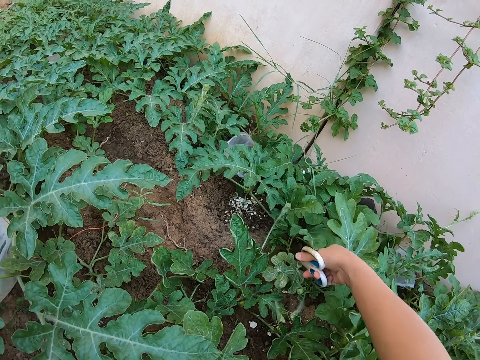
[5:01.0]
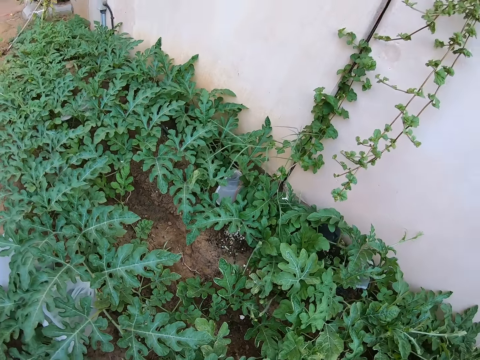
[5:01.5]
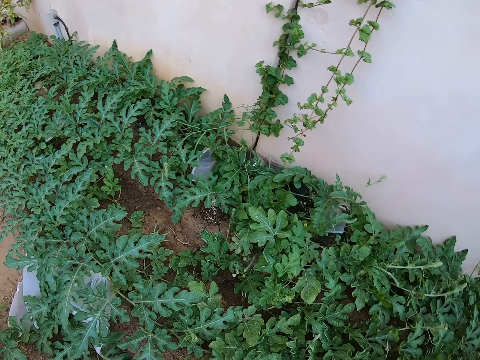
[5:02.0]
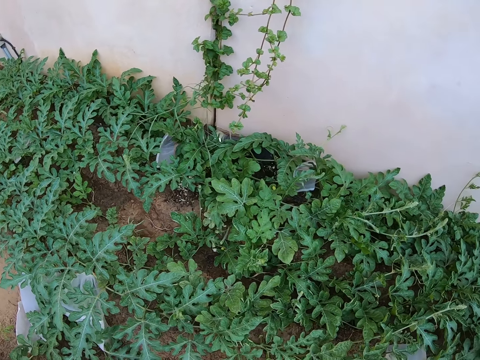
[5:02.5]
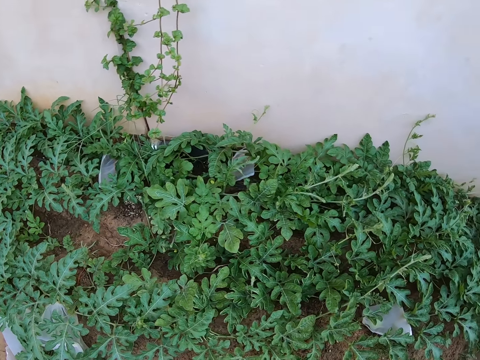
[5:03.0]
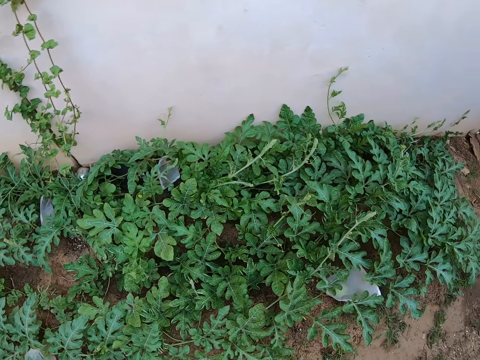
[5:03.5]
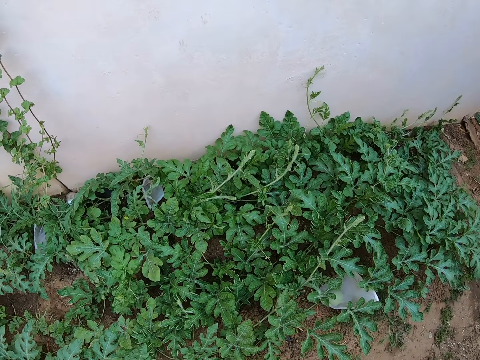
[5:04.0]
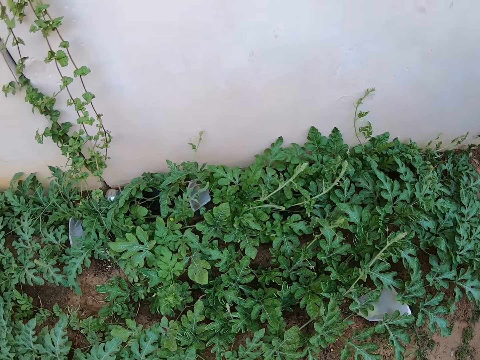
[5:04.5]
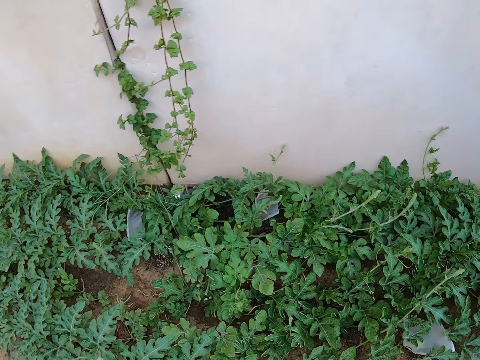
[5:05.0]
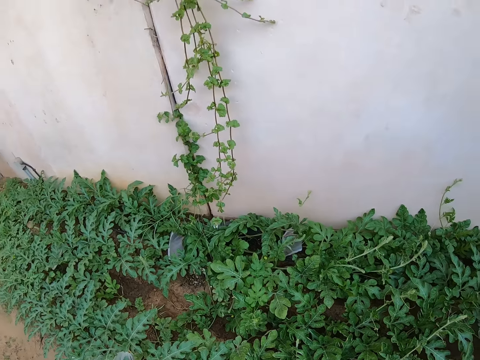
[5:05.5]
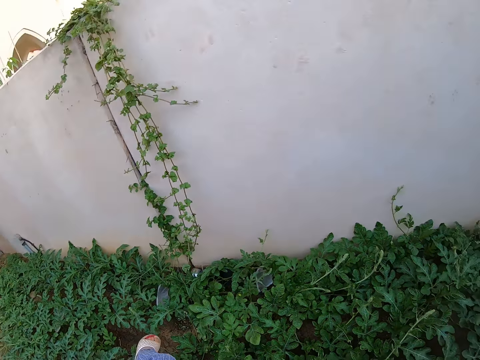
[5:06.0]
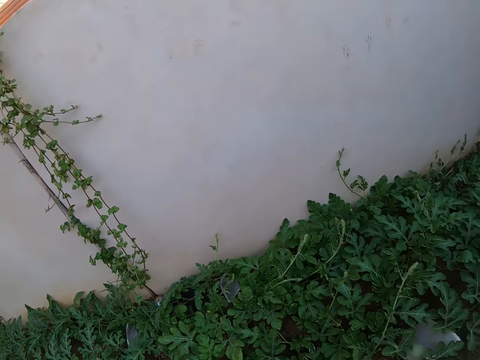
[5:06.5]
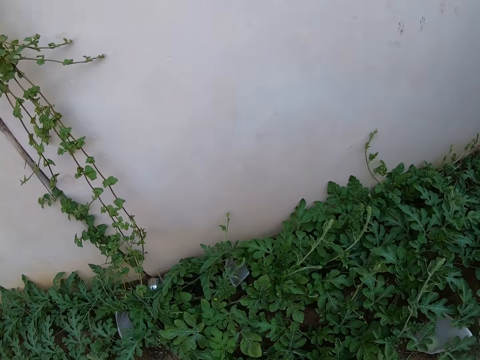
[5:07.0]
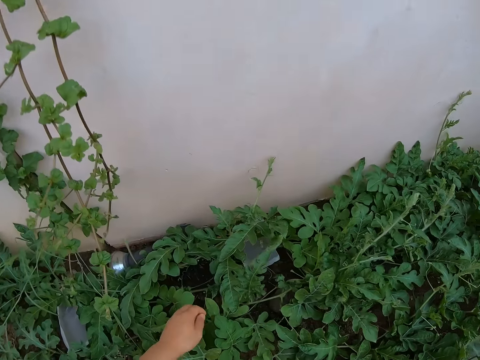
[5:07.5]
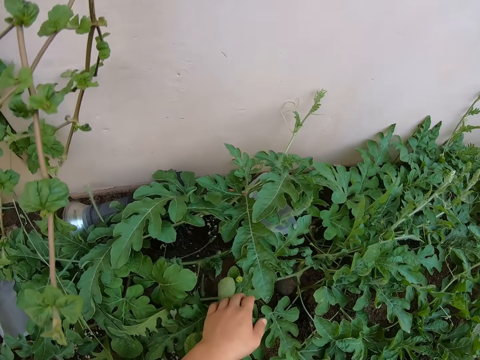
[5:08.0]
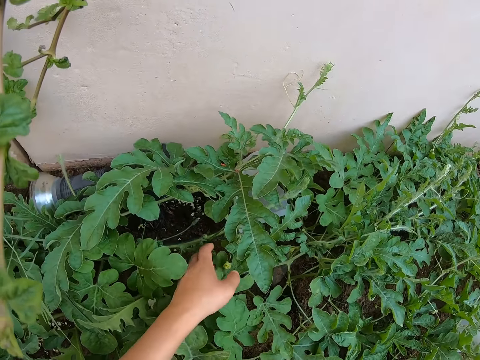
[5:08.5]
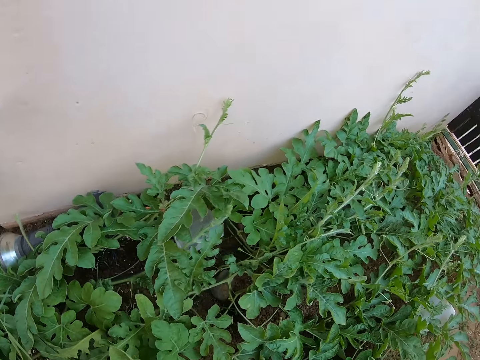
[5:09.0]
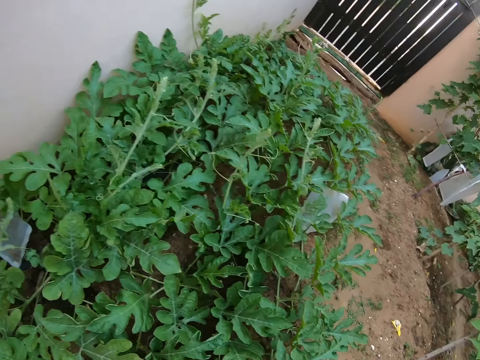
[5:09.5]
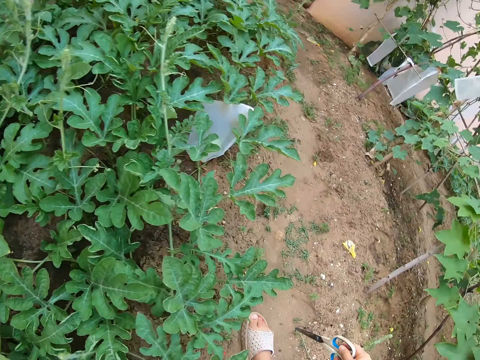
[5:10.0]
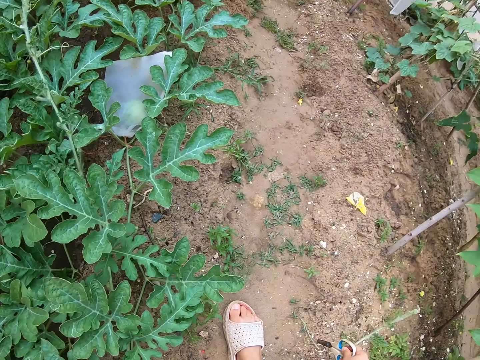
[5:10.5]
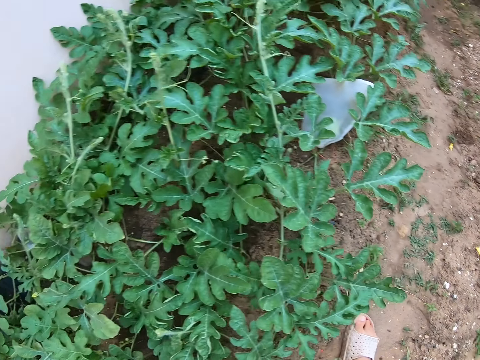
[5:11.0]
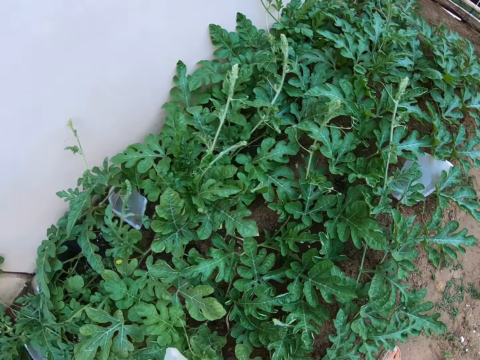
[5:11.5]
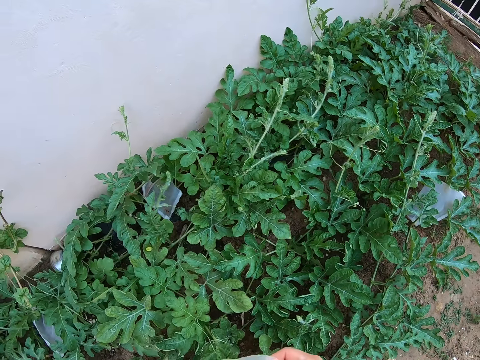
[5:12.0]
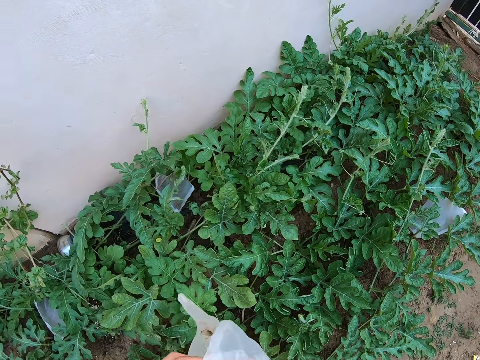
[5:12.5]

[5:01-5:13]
The camera wearer cuts a male flower with the pair of scissors. They stare around the garden. They look around the watermelon plant.

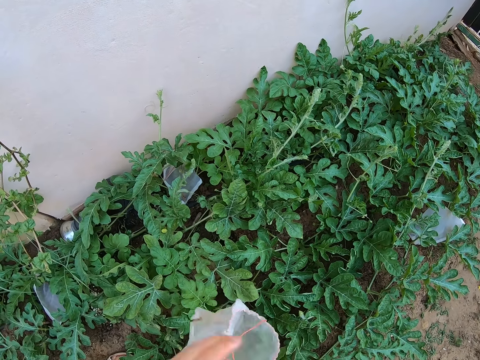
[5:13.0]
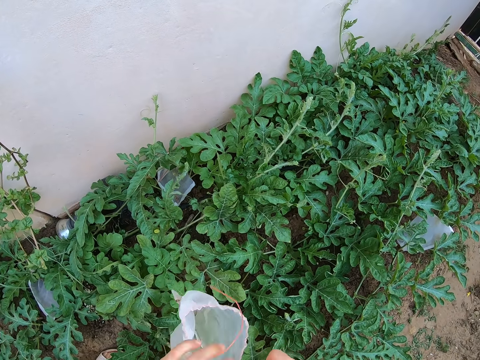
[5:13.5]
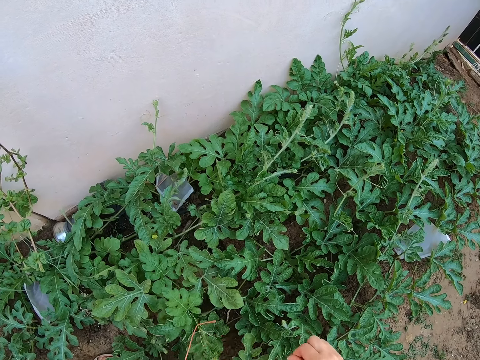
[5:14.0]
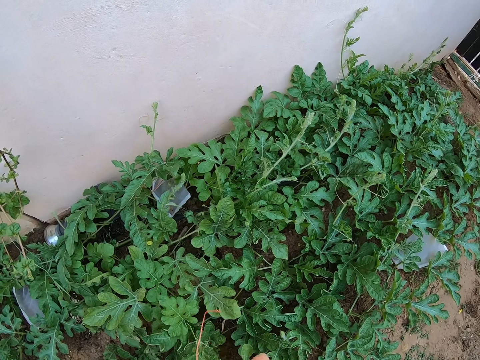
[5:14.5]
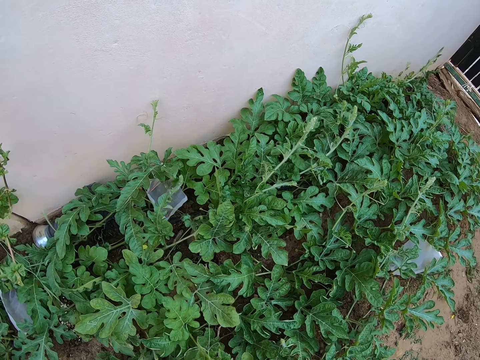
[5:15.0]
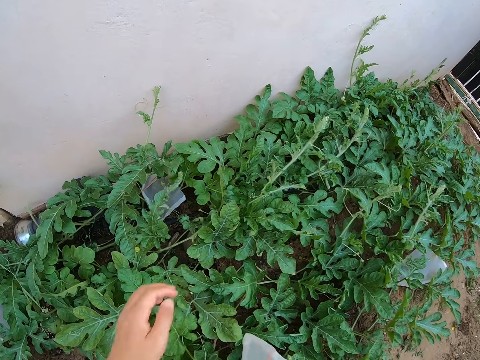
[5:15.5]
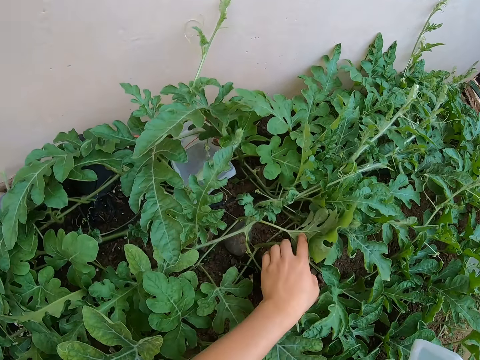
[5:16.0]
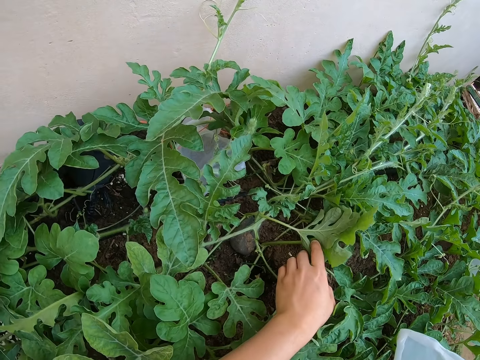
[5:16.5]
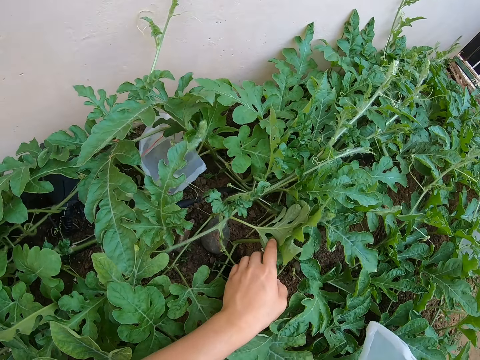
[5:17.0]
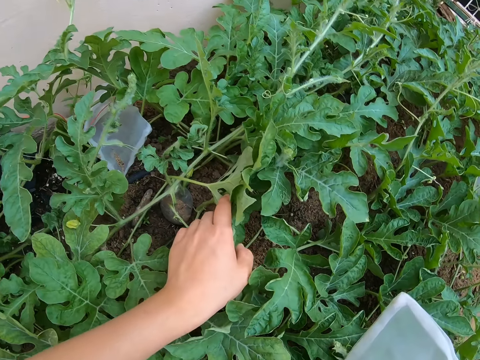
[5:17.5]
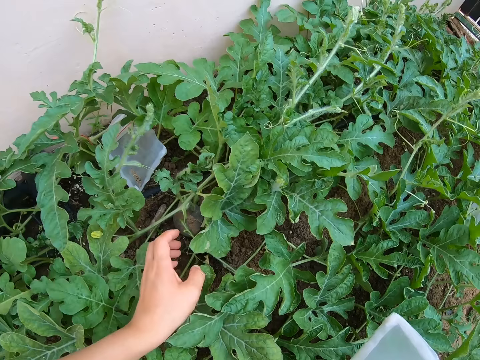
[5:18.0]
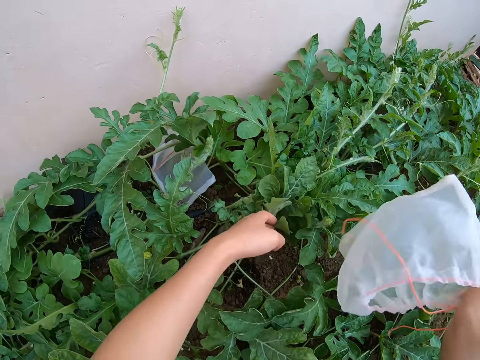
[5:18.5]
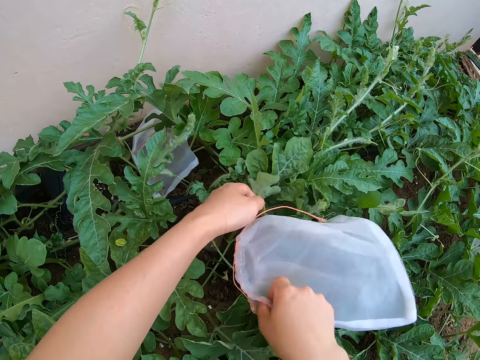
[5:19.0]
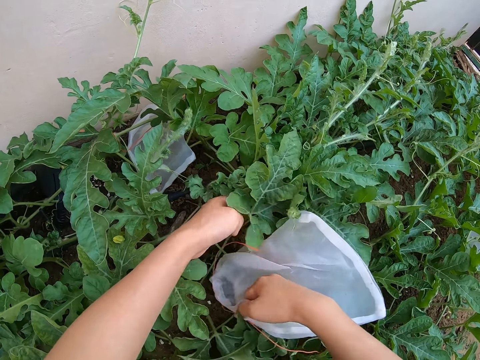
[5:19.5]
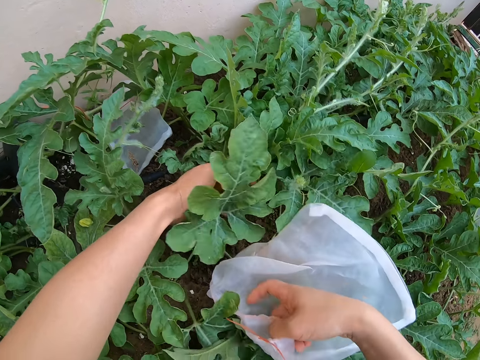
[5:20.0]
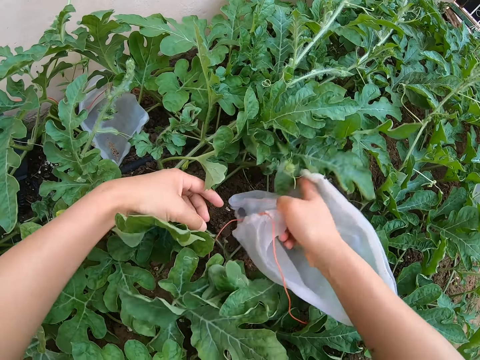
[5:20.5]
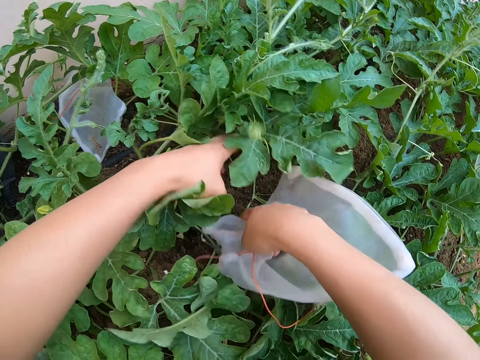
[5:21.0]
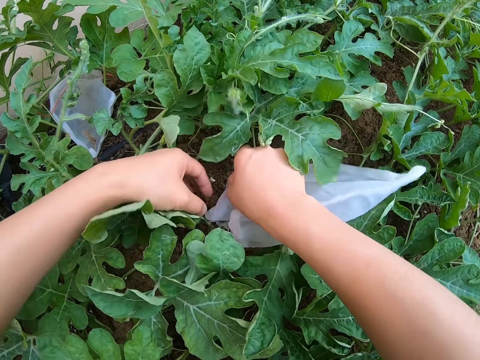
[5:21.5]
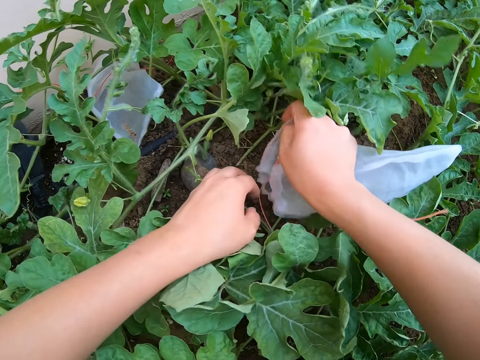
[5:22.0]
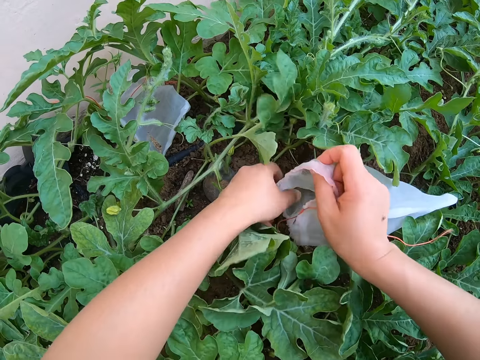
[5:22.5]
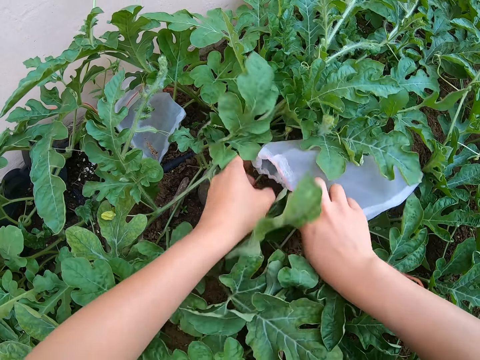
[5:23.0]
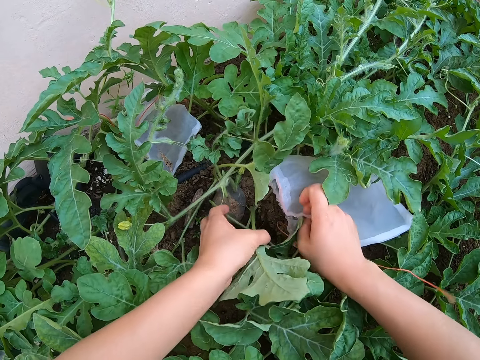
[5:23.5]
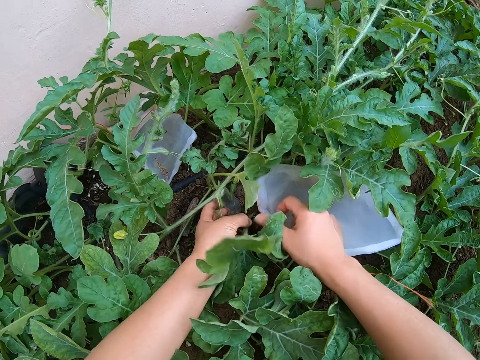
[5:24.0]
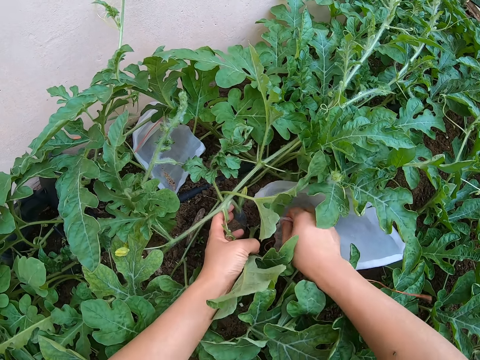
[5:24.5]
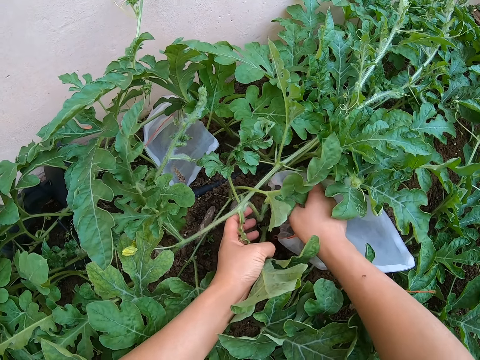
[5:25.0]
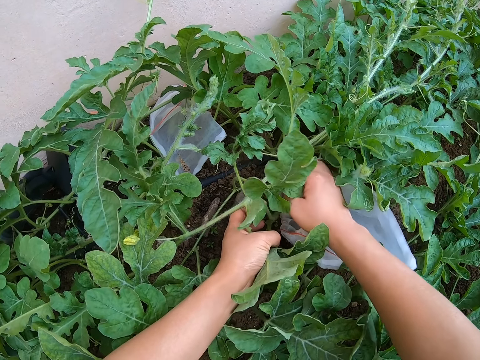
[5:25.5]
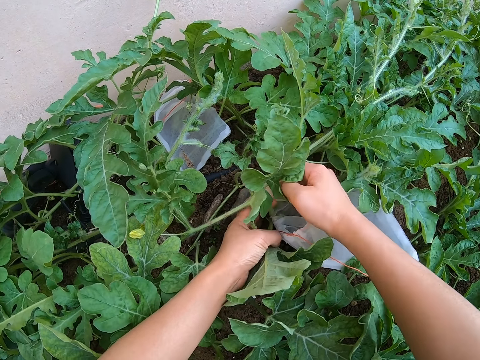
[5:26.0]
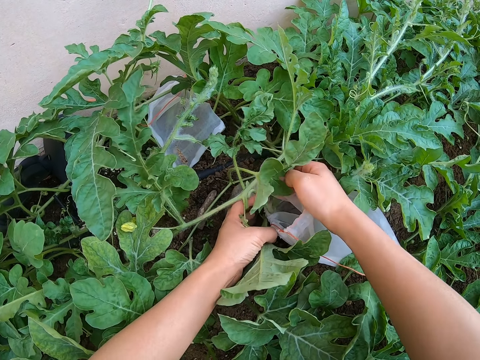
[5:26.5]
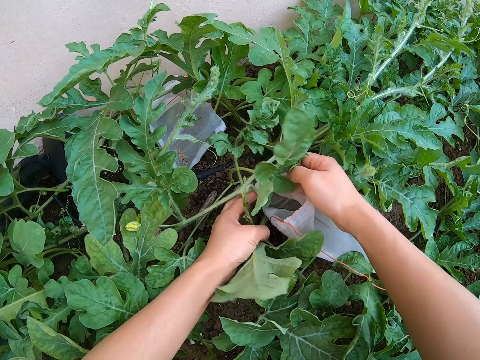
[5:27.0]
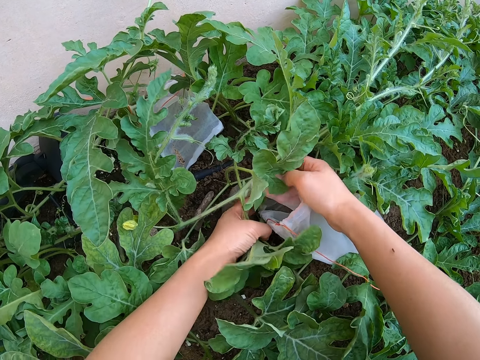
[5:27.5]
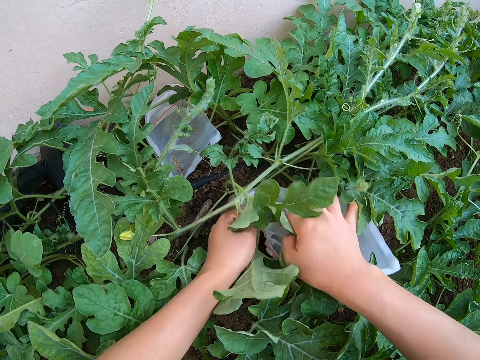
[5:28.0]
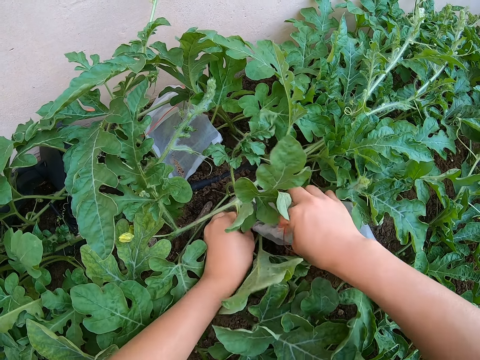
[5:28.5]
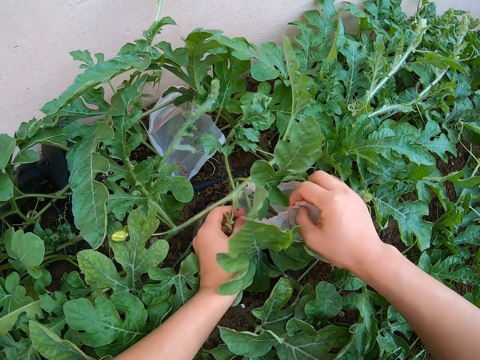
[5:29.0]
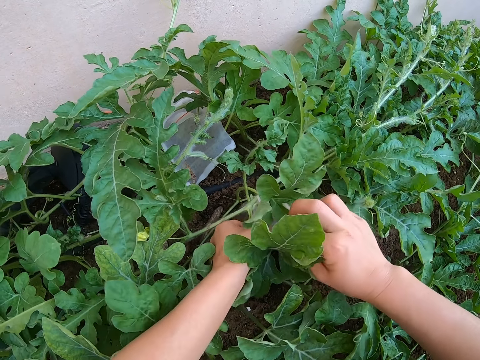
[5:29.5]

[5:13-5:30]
The camera wearer straightens the paper on the hands. She moves the plants with the hands. She touches the watermelon leaves with her left hand. She covers something with the paper. She fits a nylon bag on the watermelon fruit.
